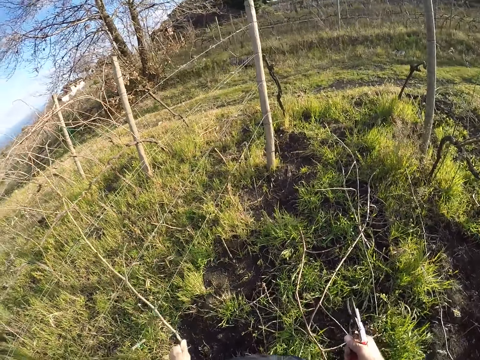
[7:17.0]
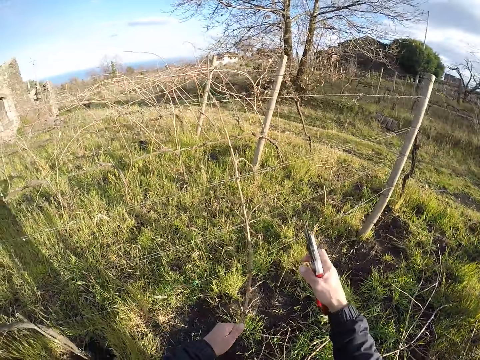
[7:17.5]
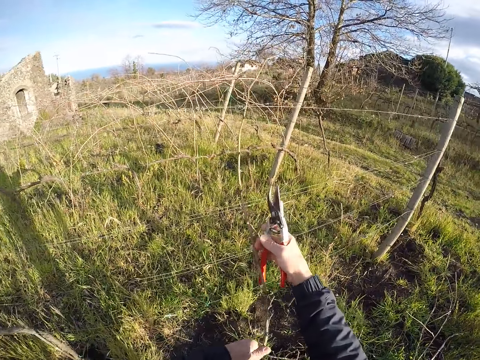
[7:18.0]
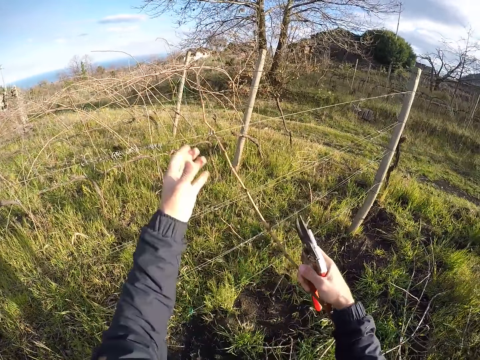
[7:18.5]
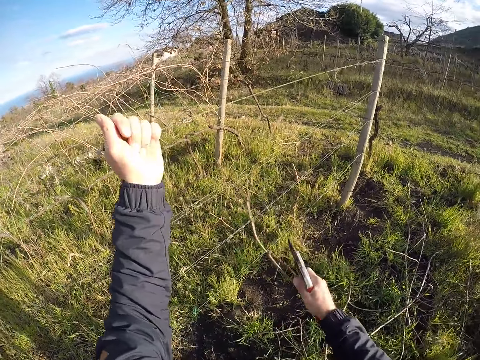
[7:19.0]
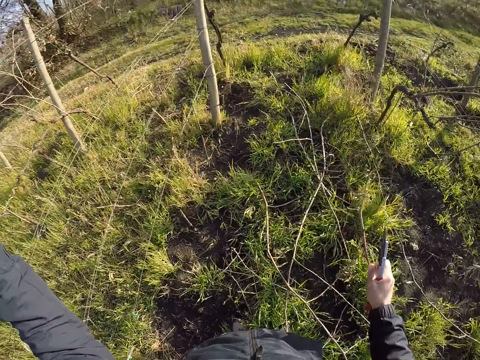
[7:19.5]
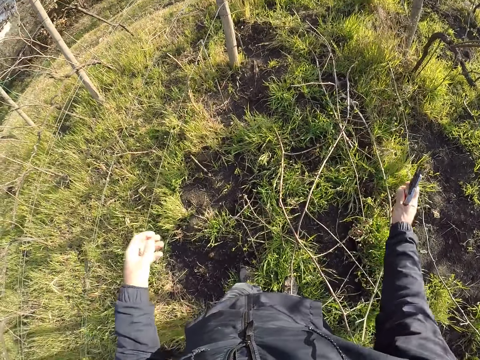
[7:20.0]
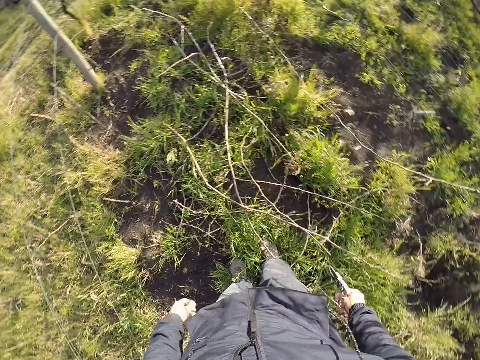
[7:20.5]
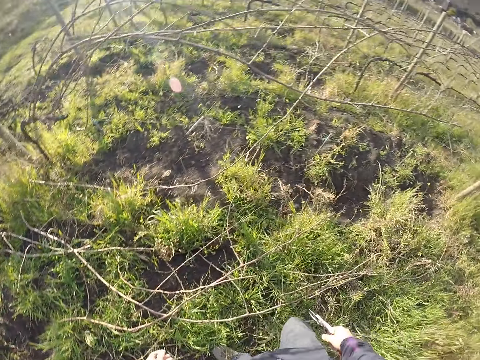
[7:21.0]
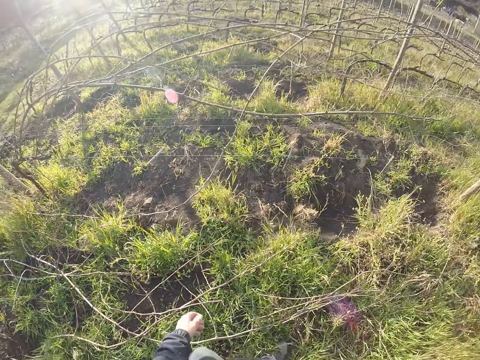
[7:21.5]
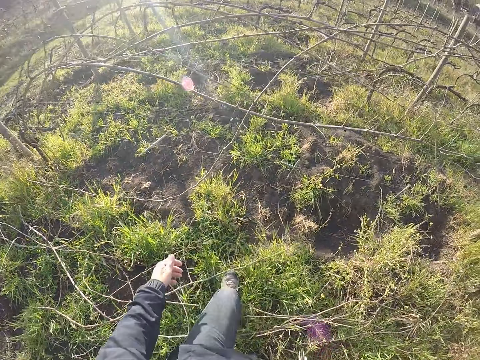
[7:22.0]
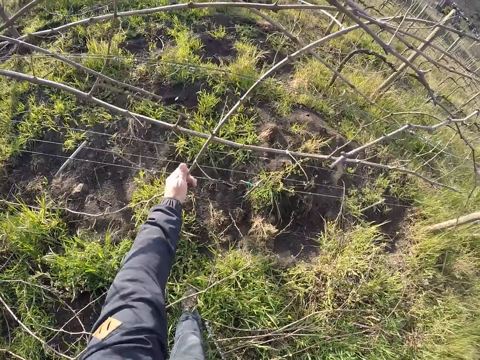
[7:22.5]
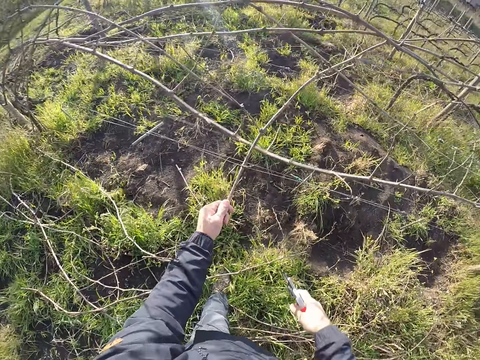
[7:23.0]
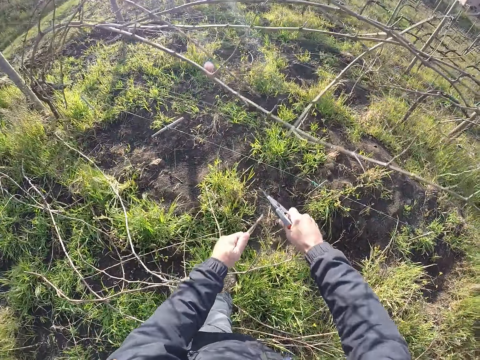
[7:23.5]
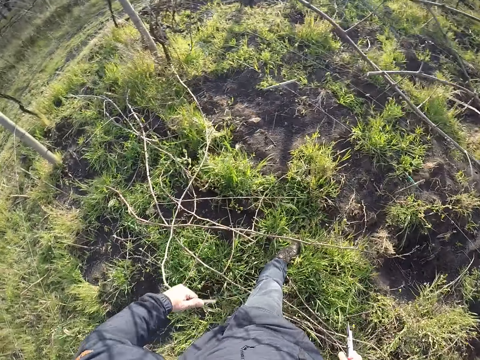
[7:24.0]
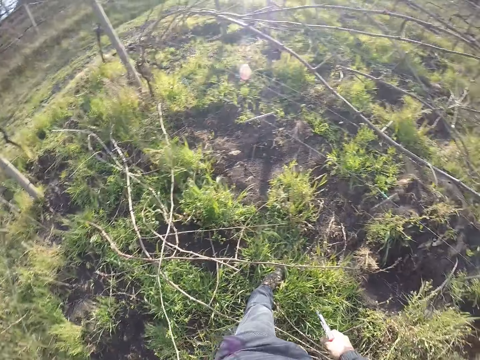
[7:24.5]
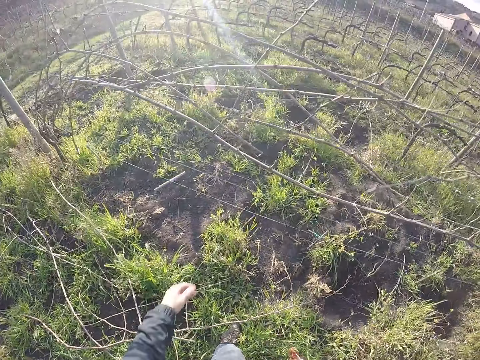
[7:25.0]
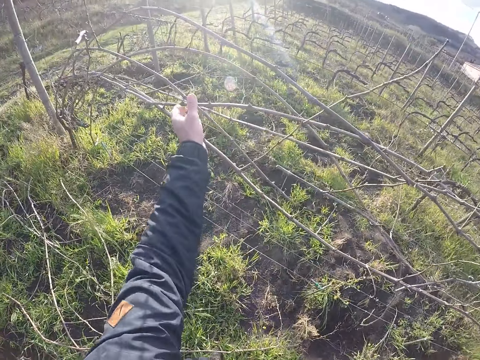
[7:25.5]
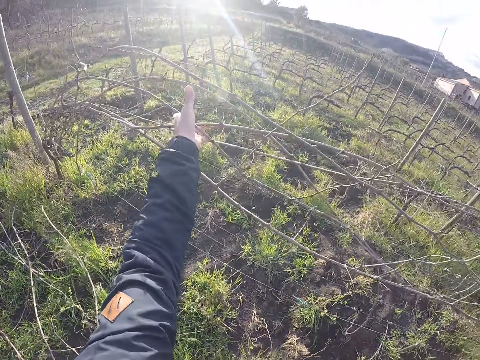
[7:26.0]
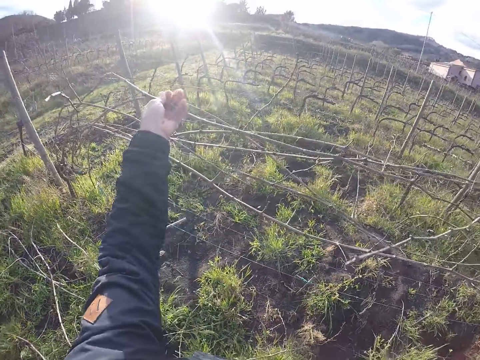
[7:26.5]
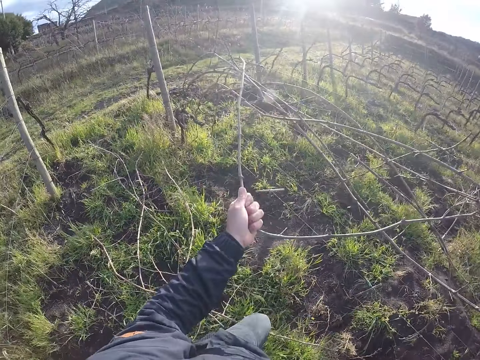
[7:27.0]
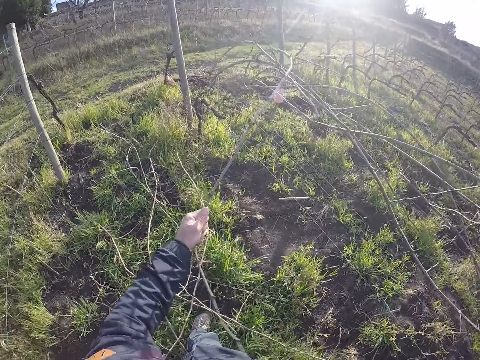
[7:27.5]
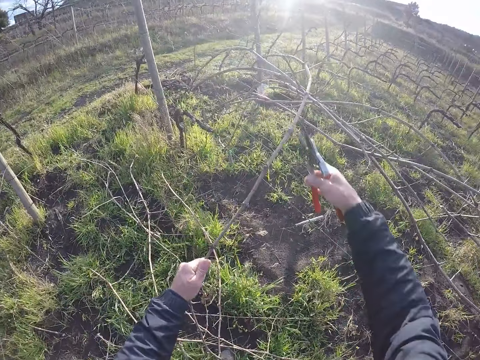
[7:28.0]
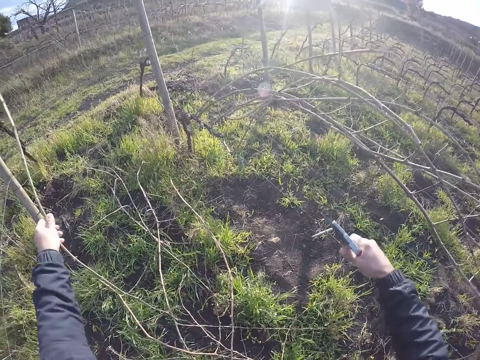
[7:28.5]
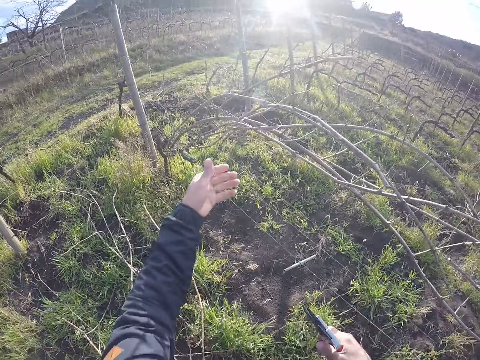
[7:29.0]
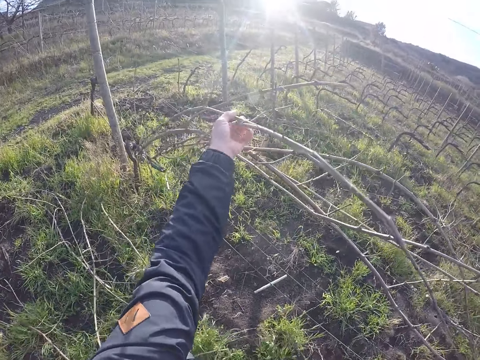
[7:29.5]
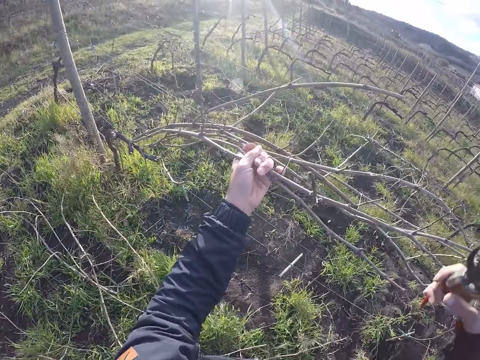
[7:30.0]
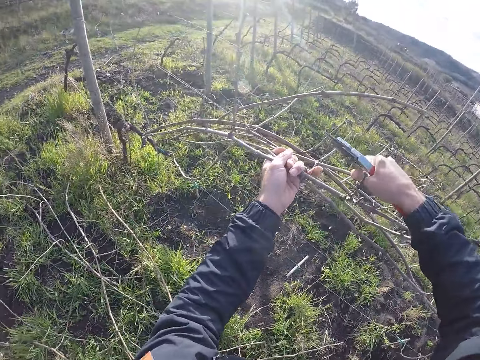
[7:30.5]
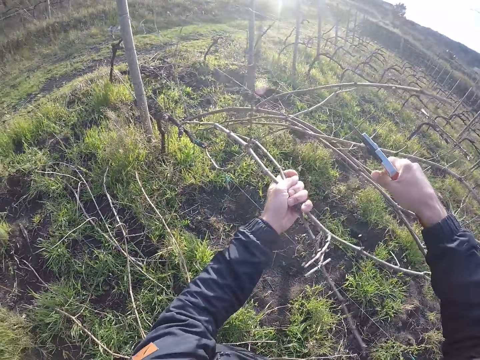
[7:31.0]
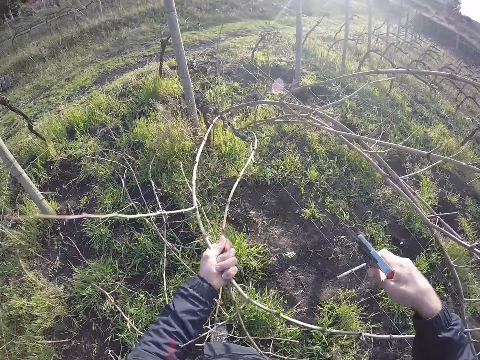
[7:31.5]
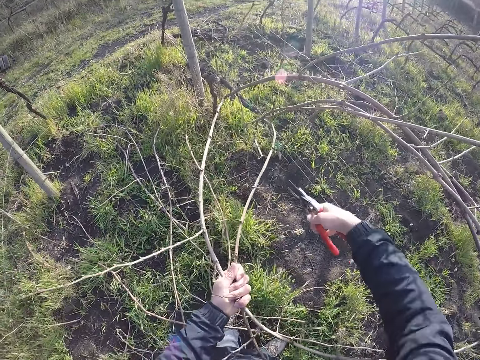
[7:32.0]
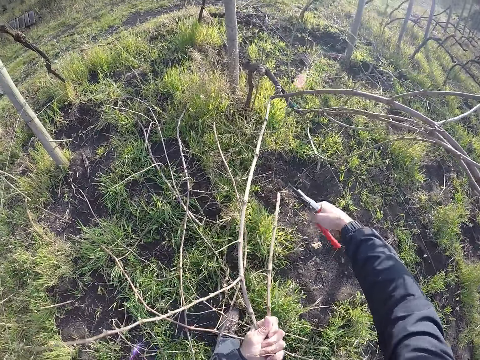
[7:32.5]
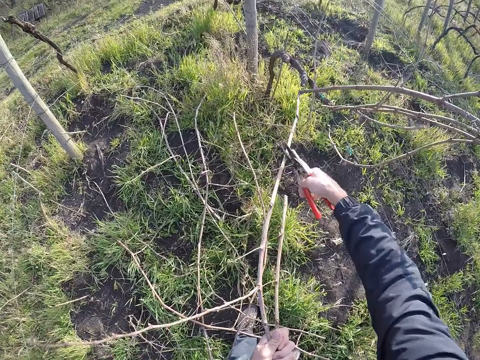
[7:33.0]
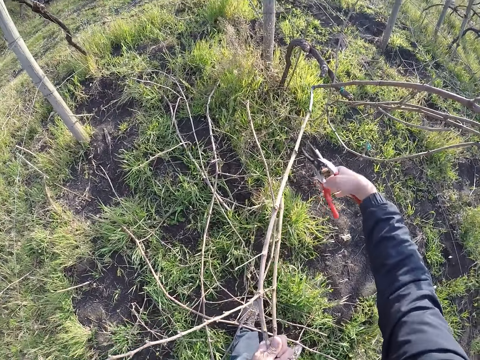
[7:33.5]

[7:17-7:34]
The camera wearer drops the twigs in his right hand on the ground. He looks around the fields. He draws out a twig from the wire fence with his left hand. He cuts the twig with the cutter in his right hand. He drops the twigs in his left hand on the ground. He draws out a twig from the wire fence with his left hand. He cuts the twig with the cutter in his right hand. He drops the twigs in his left hand on the ground. He draws out a twig from the wire fence with his left hand. He cuts the twigs with the cutter in his right hand.

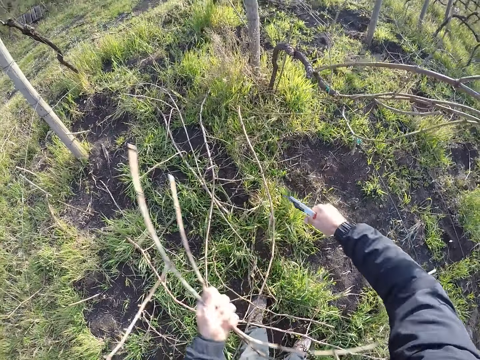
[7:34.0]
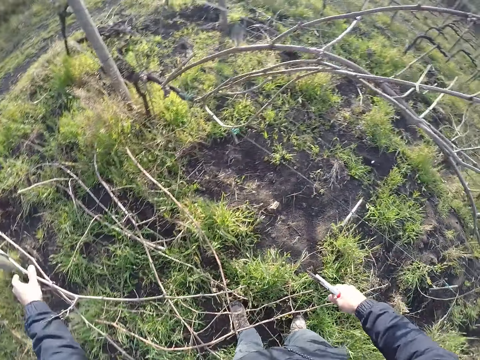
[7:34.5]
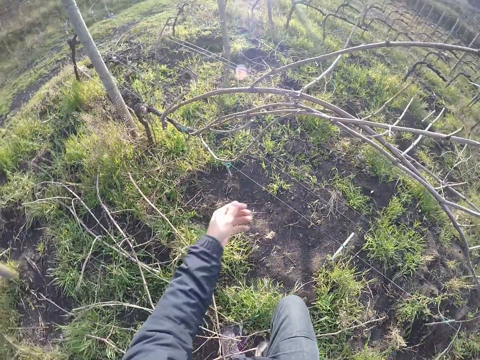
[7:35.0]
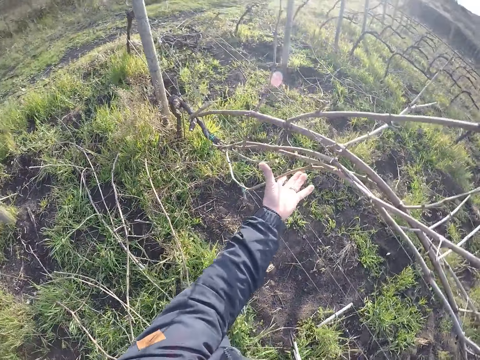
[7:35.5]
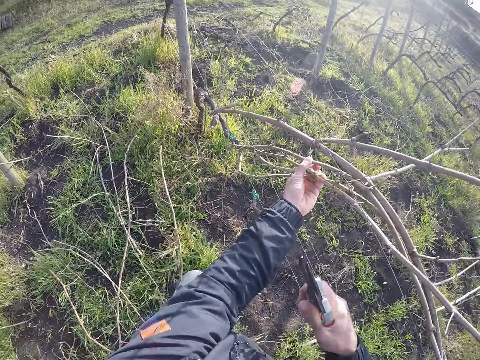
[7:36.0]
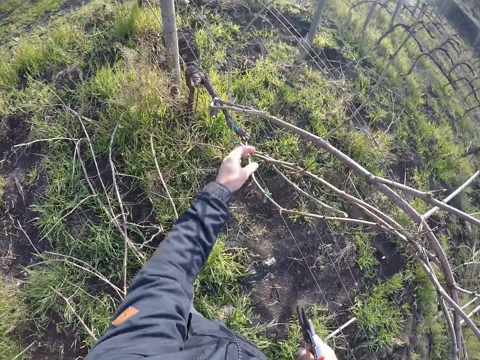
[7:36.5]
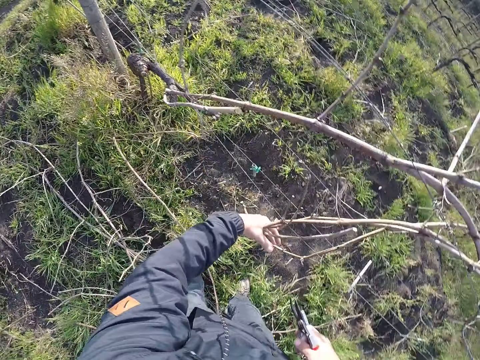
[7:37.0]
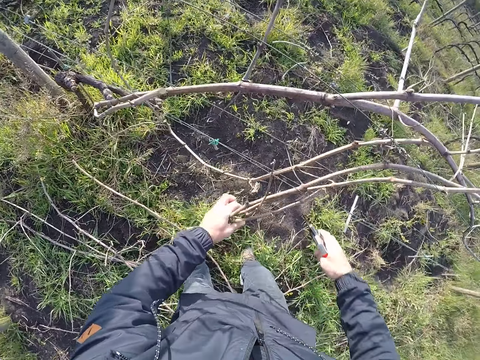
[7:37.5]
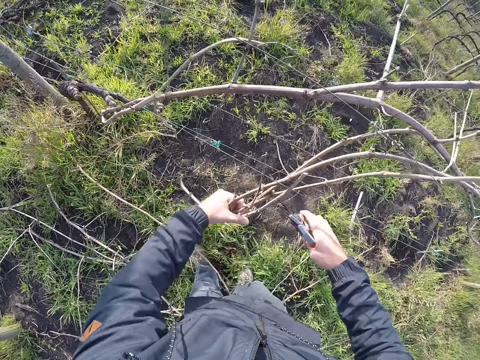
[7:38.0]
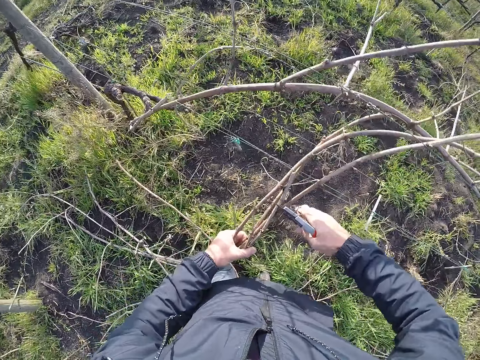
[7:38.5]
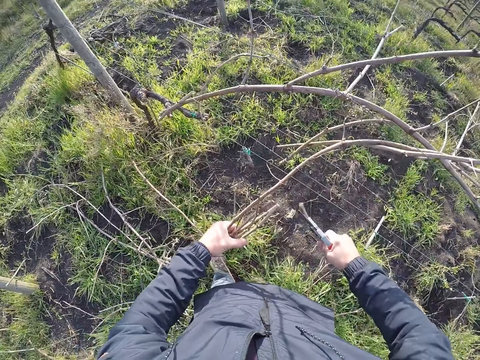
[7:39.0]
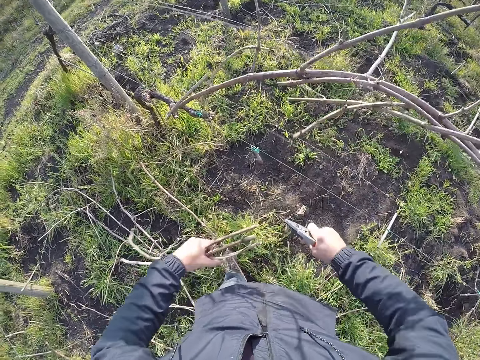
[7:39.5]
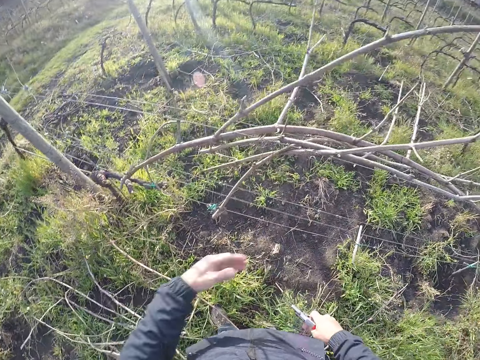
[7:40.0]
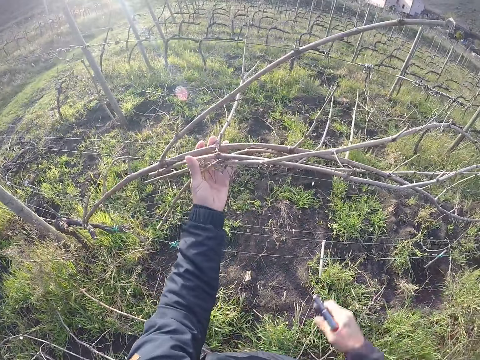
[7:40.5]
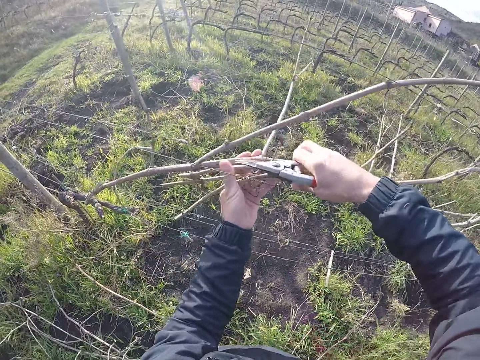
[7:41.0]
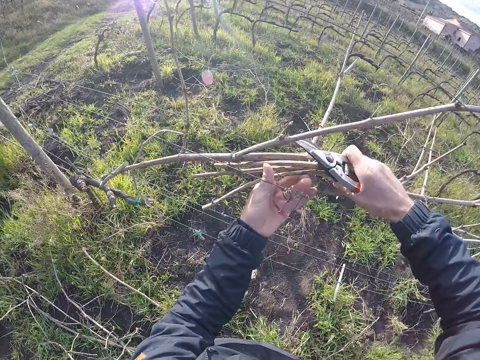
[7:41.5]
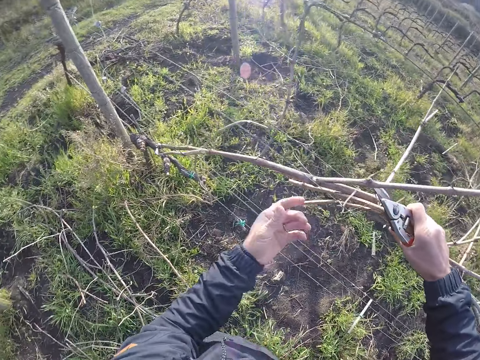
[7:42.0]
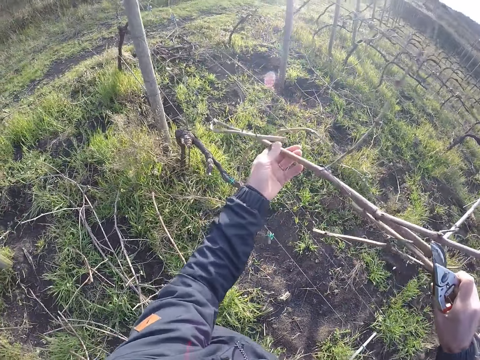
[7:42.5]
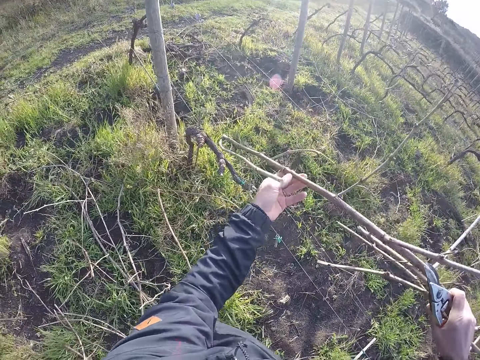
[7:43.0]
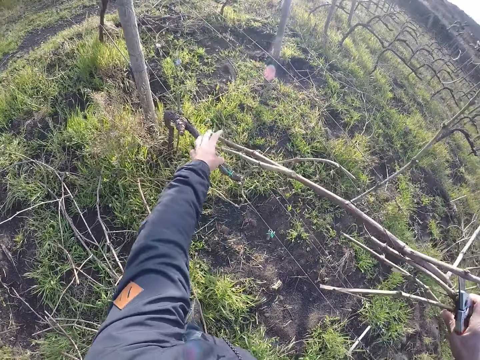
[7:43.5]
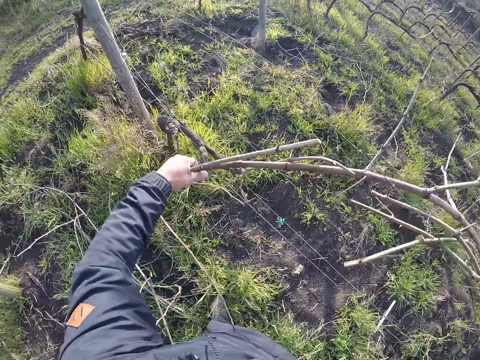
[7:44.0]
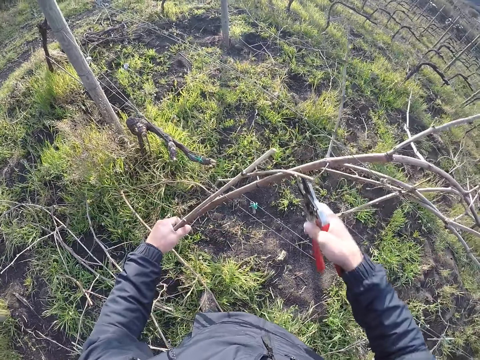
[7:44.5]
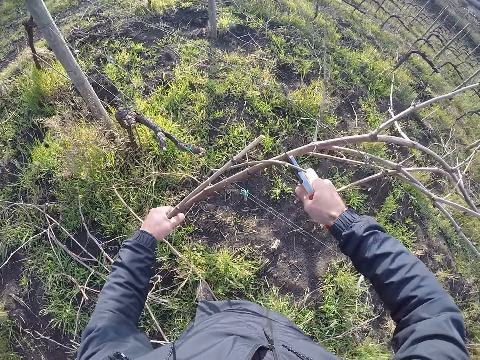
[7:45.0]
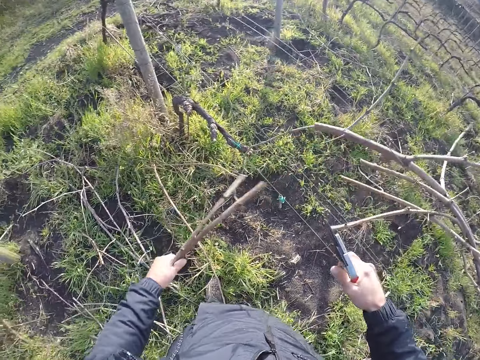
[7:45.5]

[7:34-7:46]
The camera wearer drops the twigs in his left hand on the ground. He draws out a twig from the wire fence with his left hand. He cuts the twigs with the cutter in his right hand. He drops the twigs on the ground with his left hand. He draws out a twig from the wire fence with his left hand. He holds branches on the fence. He cuts the twigs with the cutter in his right hand.
